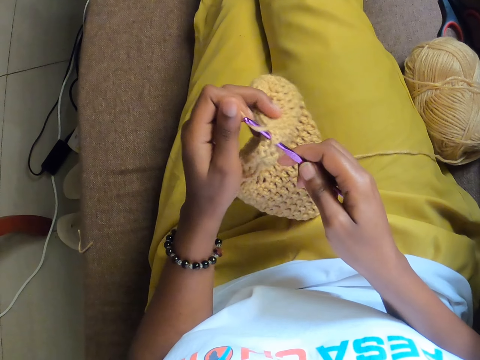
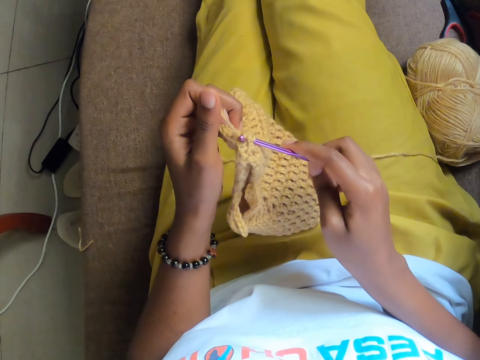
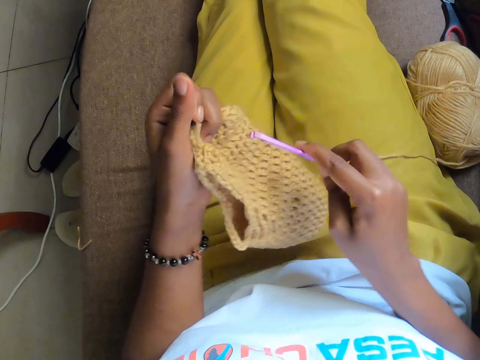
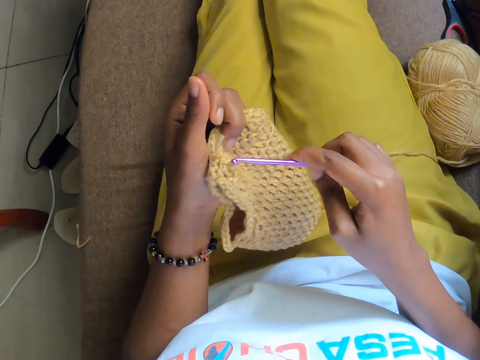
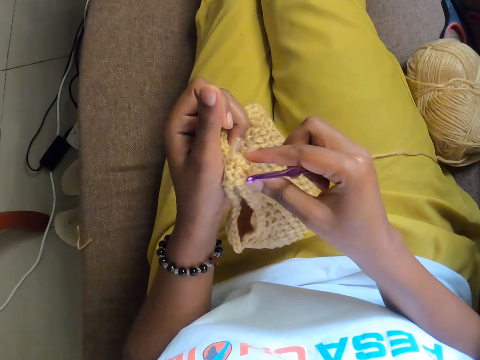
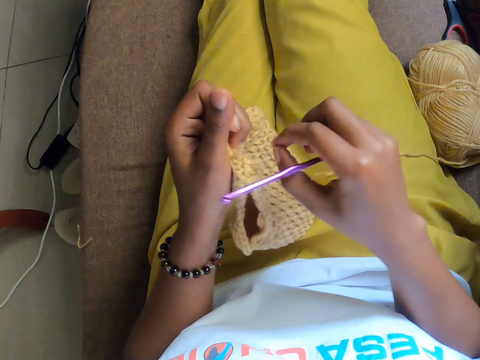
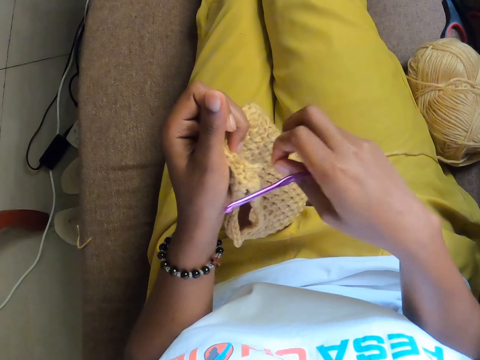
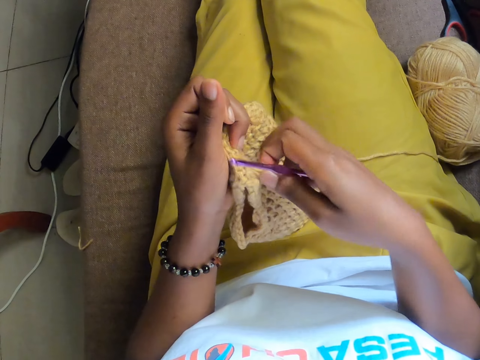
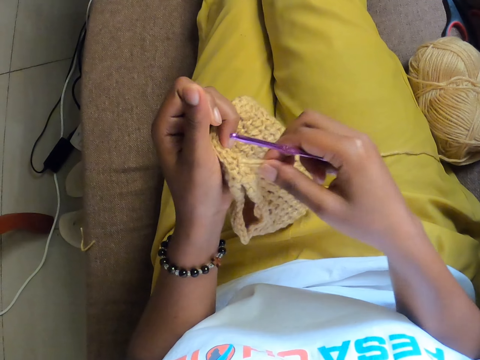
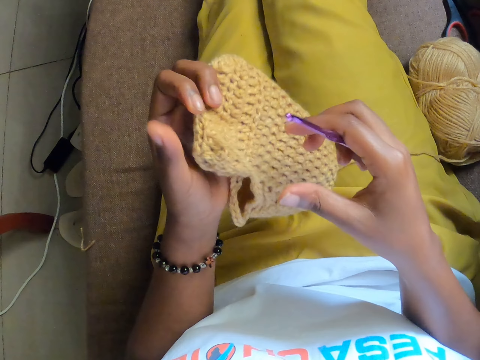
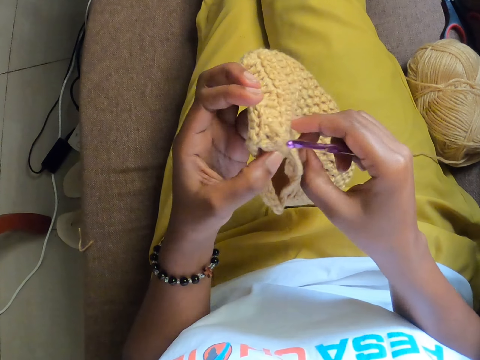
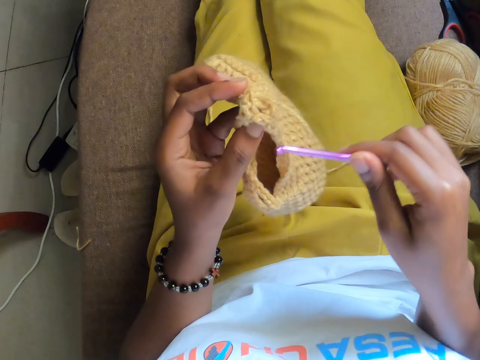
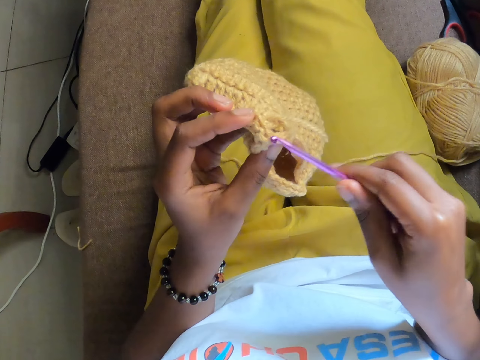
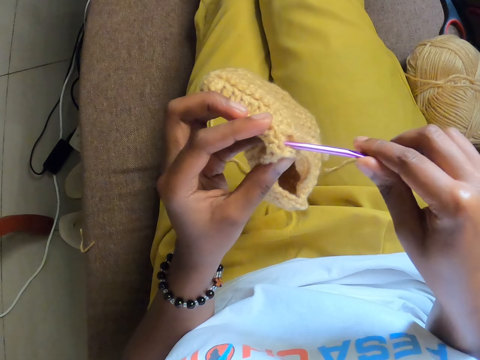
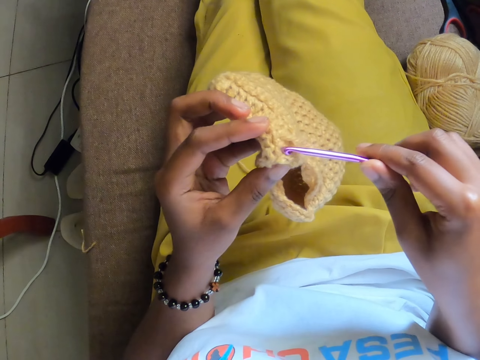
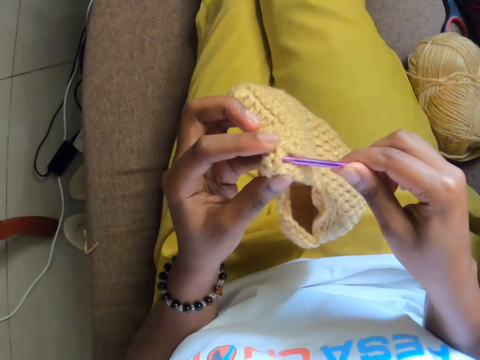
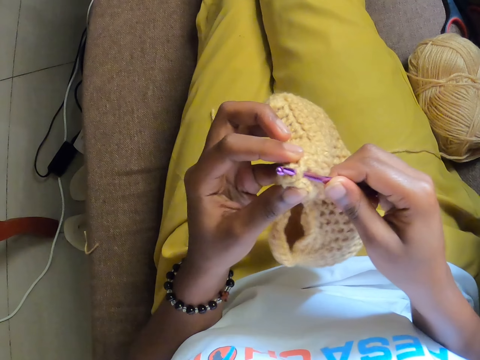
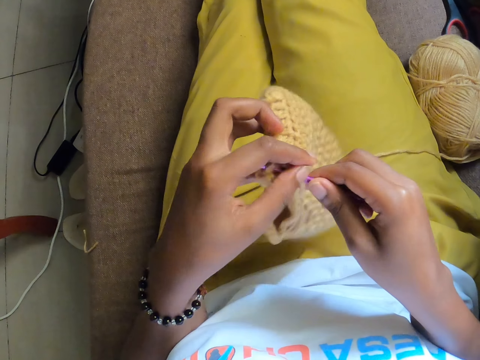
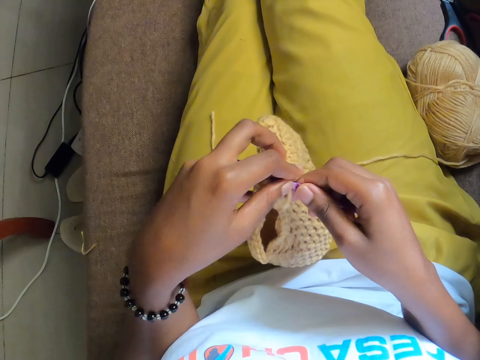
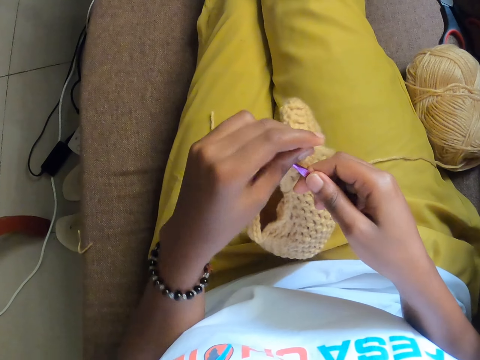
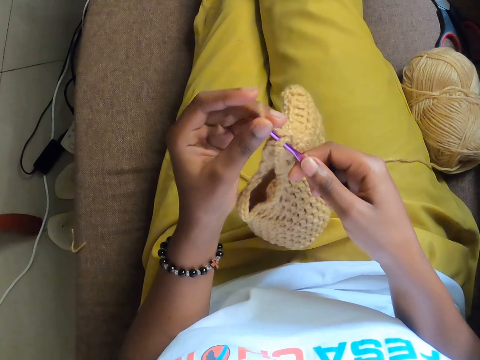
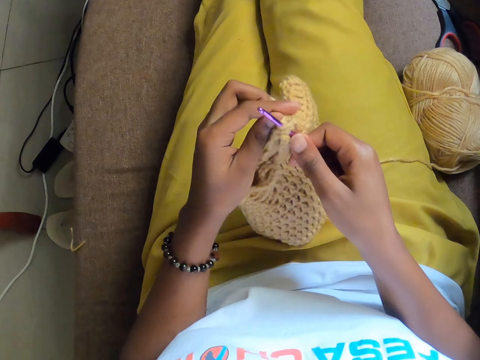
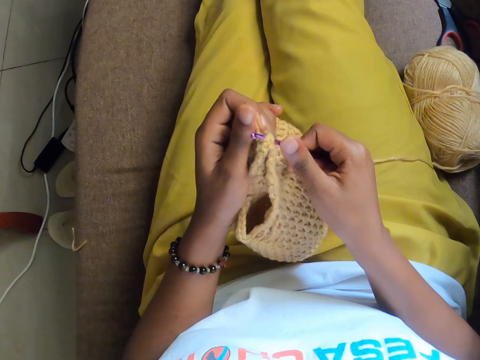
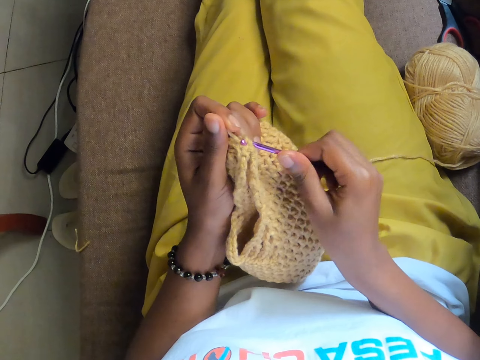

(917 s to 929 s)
The camera wearer pulls the thread with the hand. They crochet the crochet cloth and look at the crochet cloth.

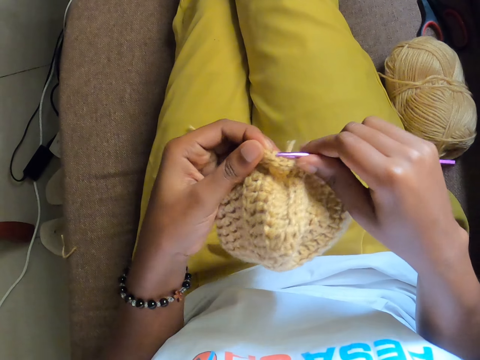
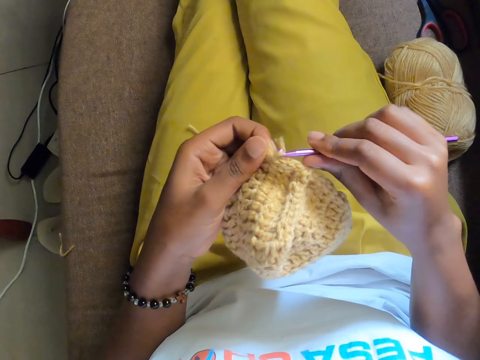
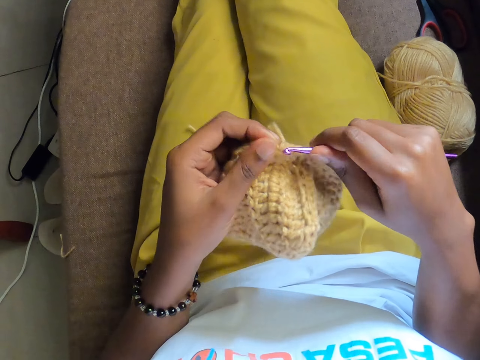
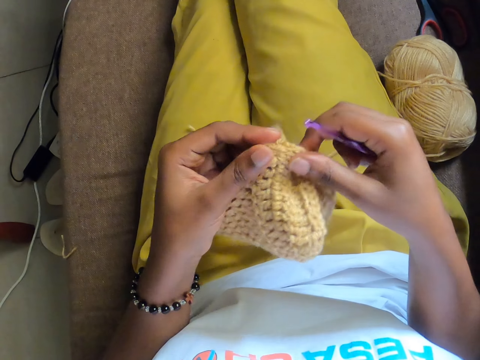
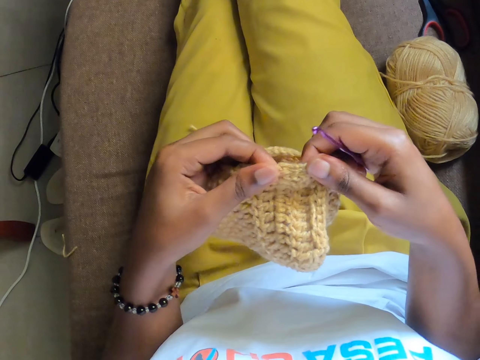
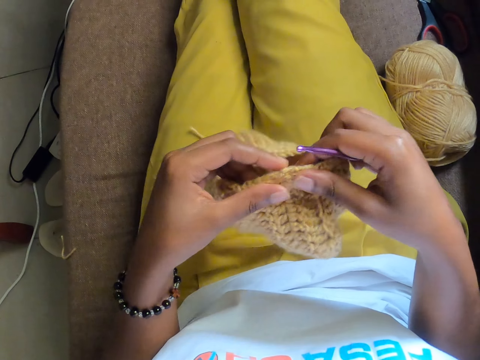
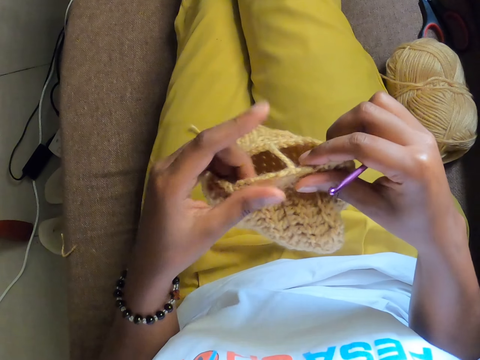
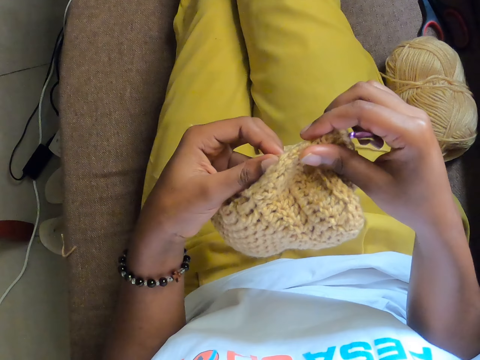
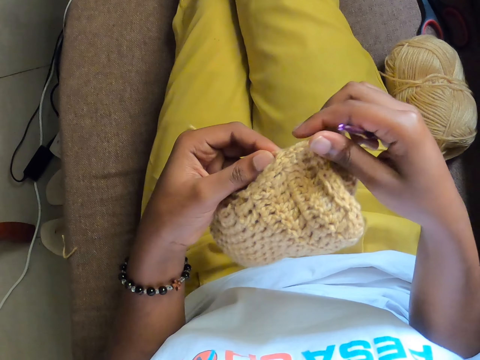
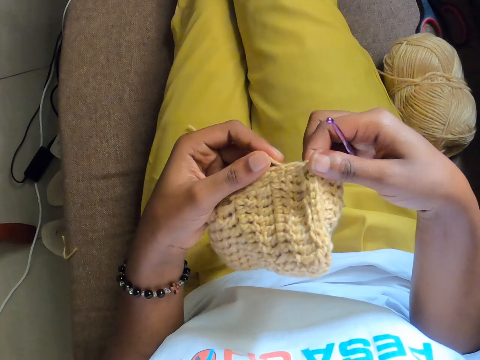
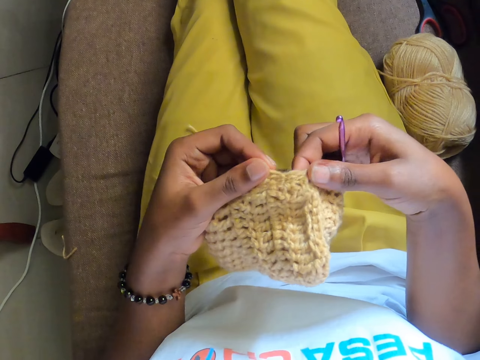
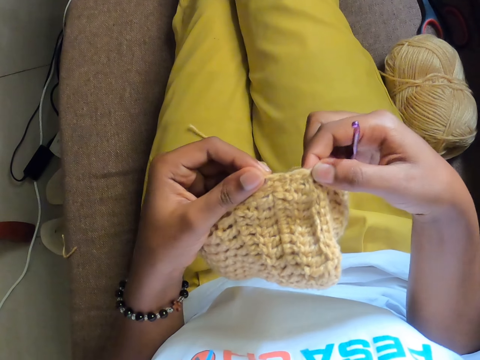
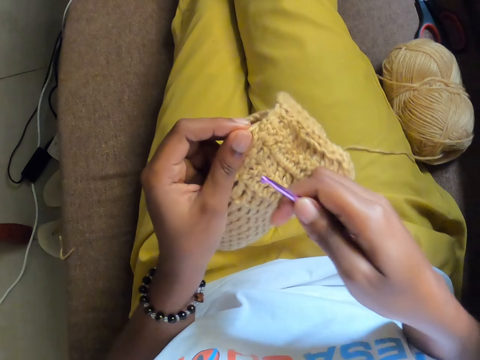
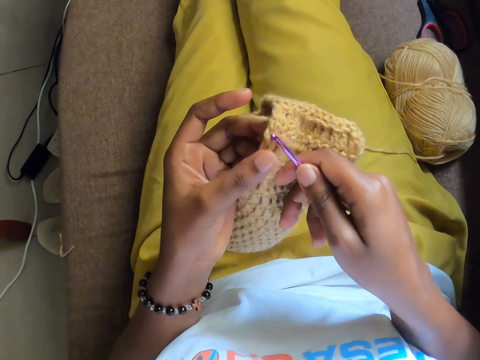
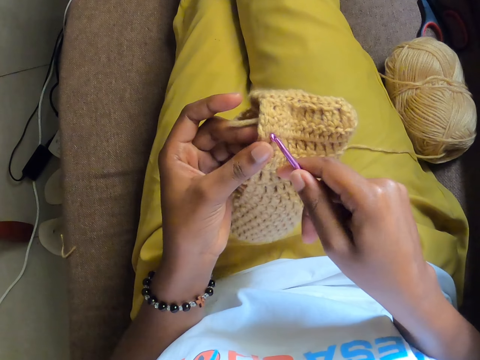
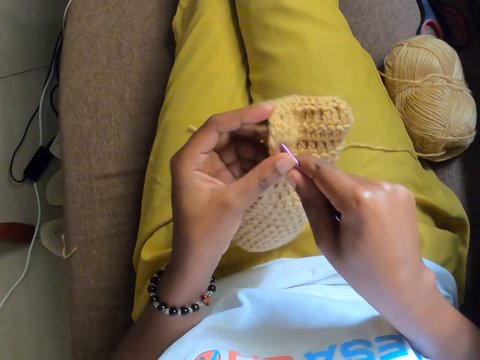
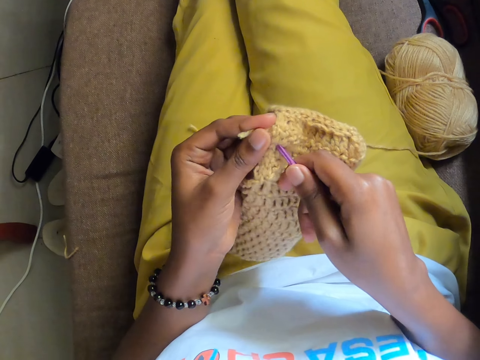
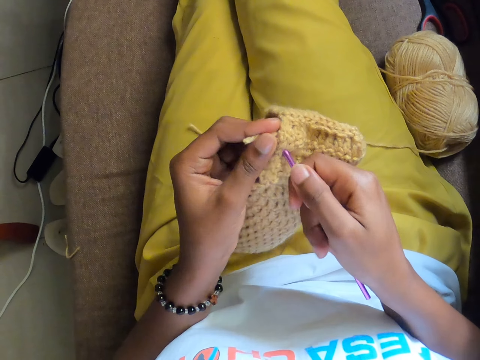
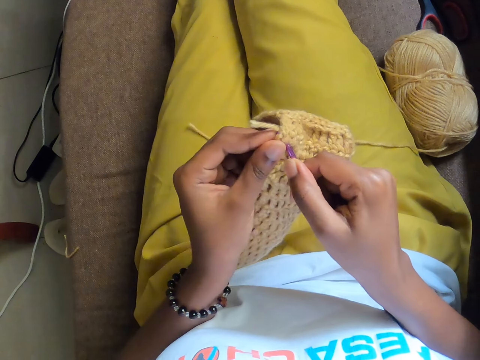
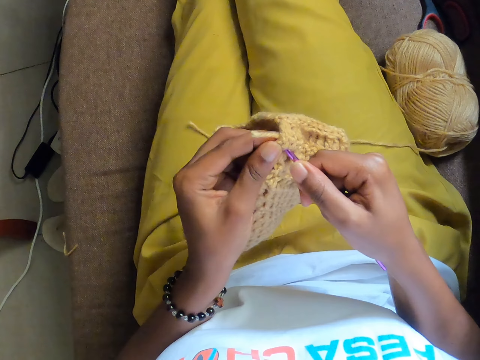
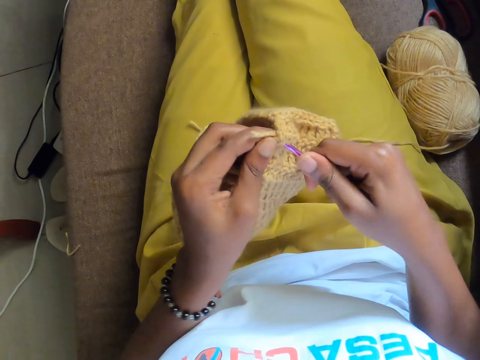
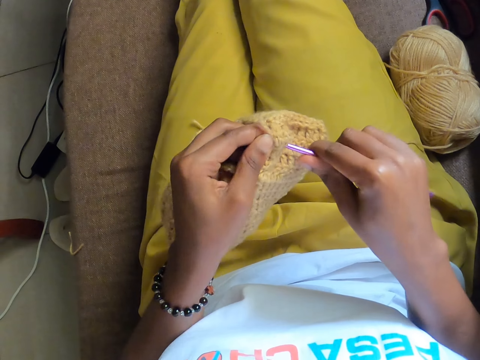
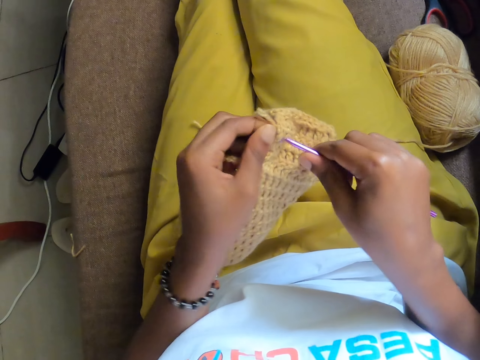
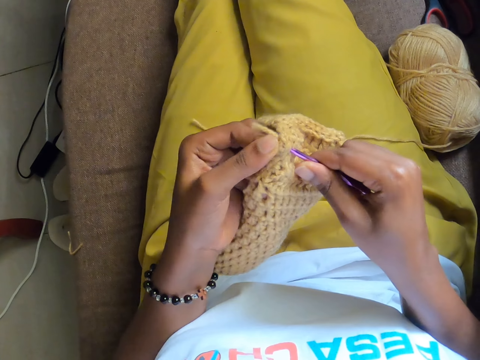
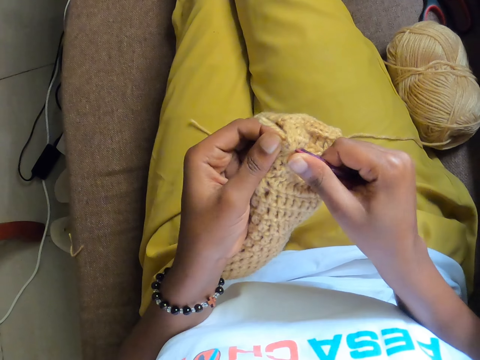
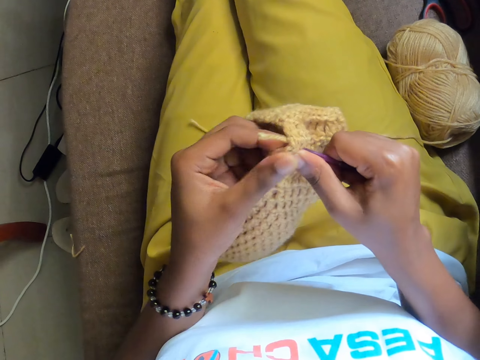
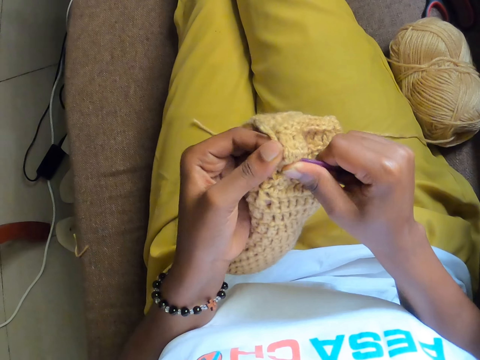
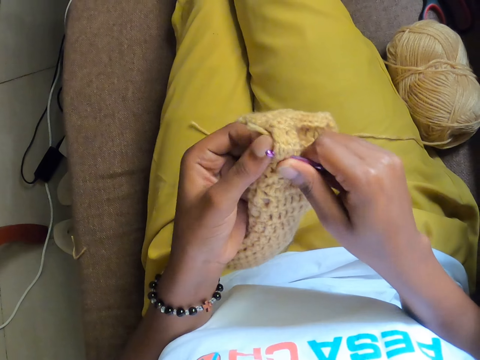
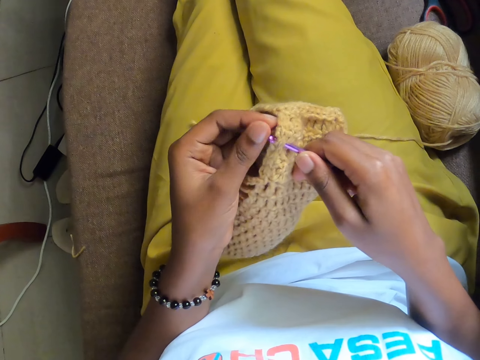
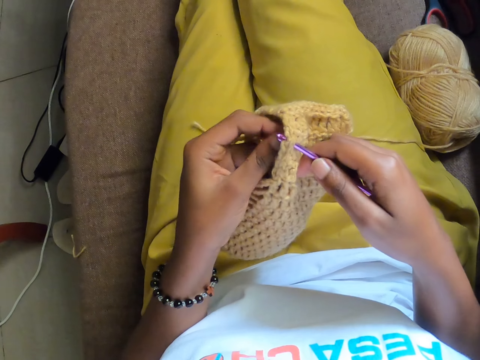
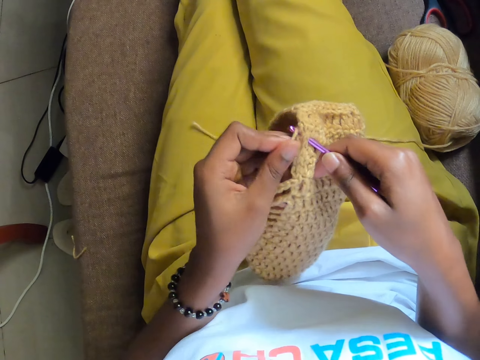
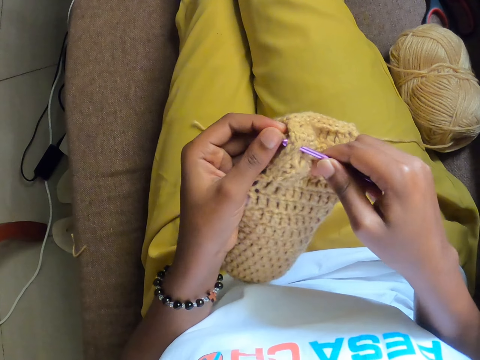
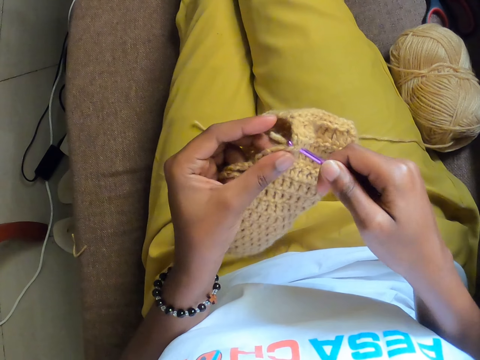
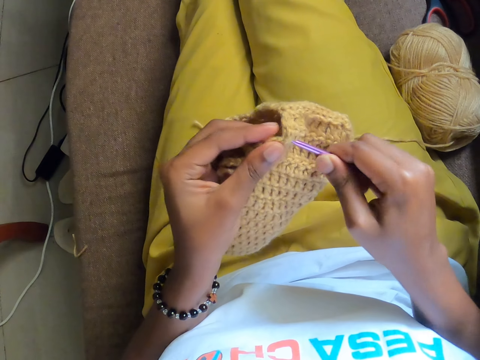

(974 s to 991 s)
The camera wearer looks at the crochet cloth and stretches the crochet cloth. They crochet the crochet cloth.
